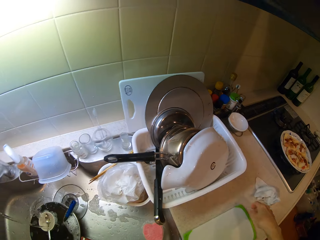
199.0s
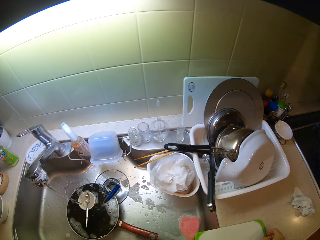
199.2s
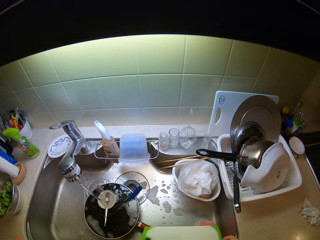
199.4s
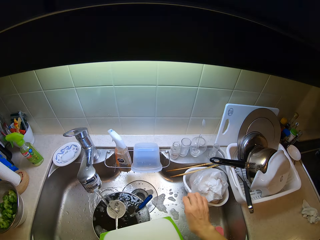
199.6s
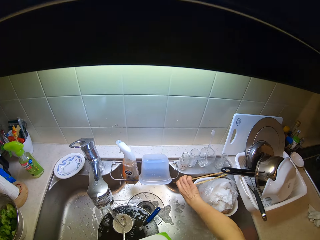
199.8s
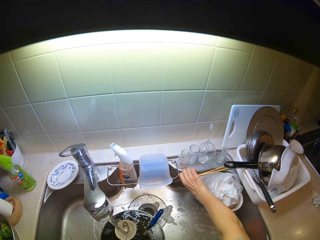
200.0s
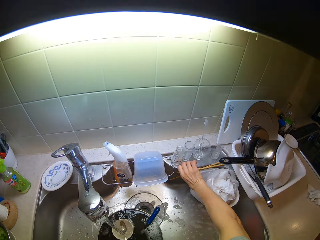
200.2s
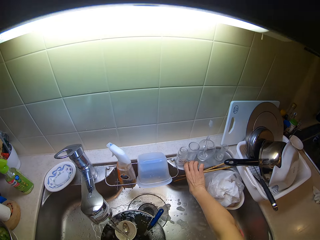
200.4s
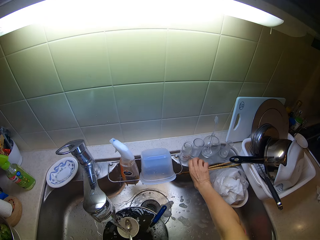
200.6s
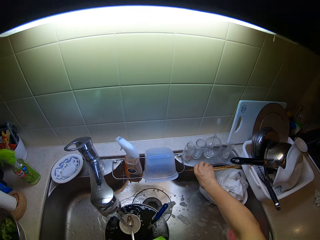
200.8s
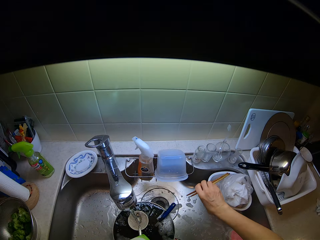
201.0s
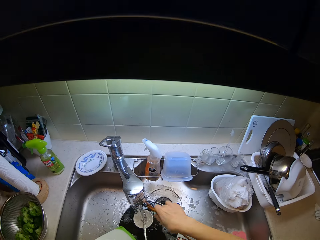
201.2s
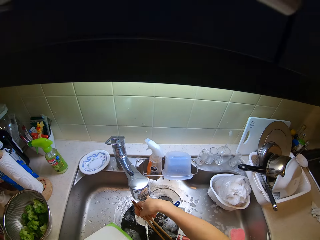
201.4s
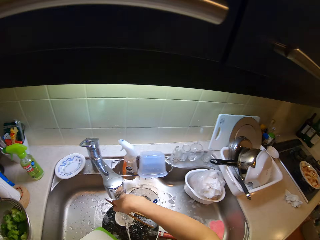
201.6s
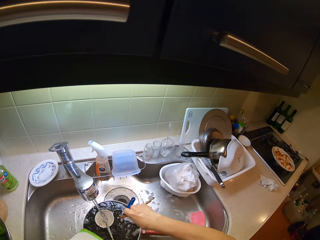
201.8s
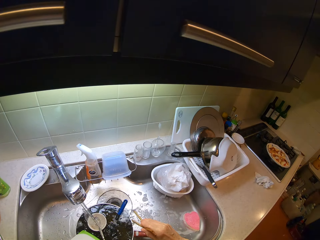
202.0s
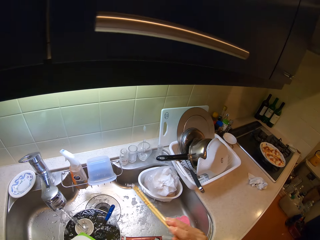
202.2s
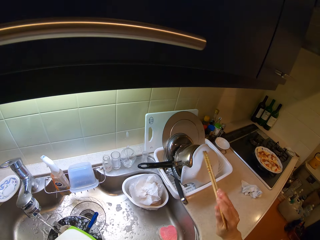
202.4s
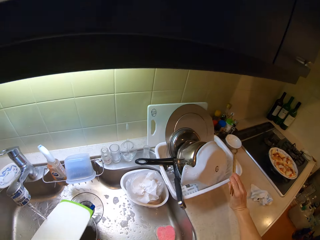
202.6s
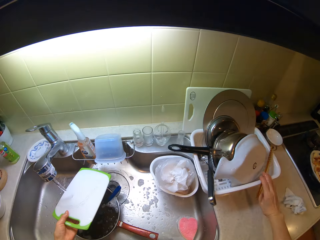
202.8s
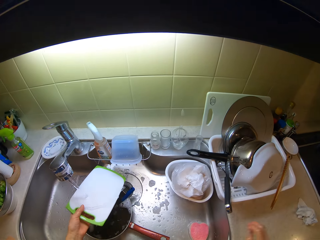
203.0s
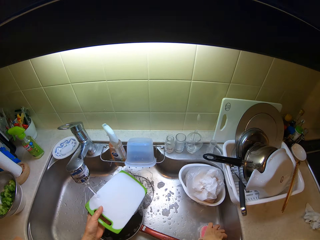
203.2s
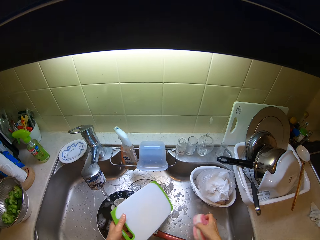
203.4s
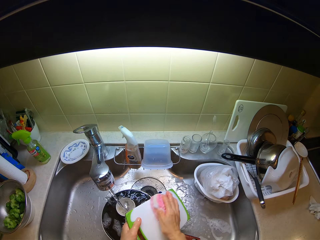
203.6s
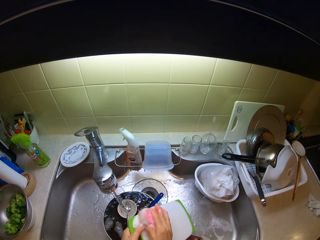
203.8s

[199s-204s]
The camera wearer picks up a chopstick from the table with his right hand. He washes the chopsticks in the wash basin. He drops the chopstick on the tray on the table. He picks up a chopping board. He washes a plate in the wash basin with his hands. He picks up a dish sponge.

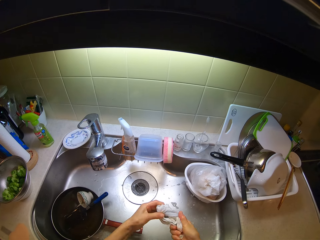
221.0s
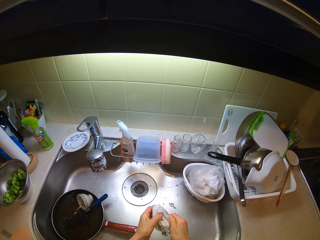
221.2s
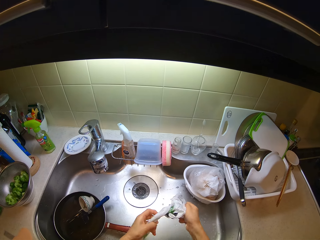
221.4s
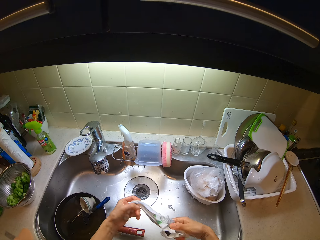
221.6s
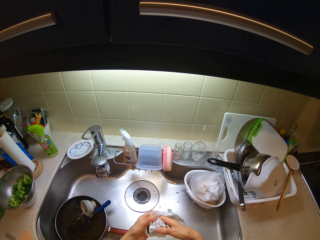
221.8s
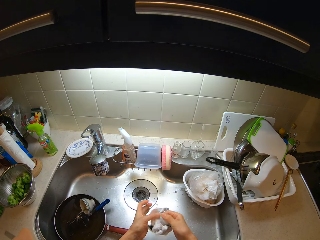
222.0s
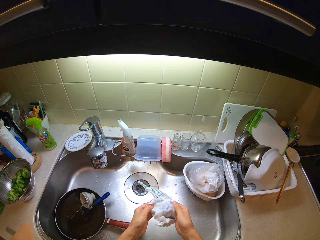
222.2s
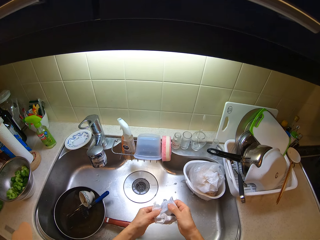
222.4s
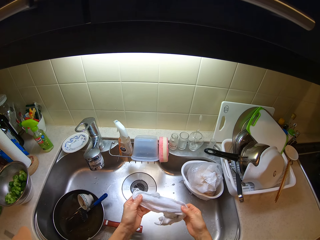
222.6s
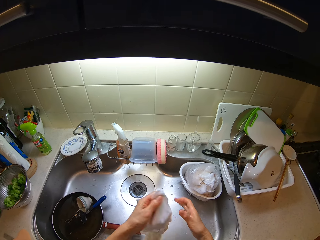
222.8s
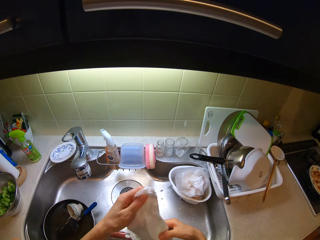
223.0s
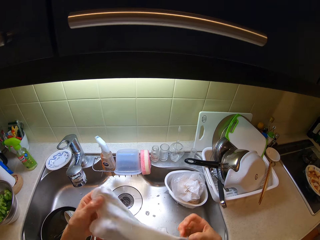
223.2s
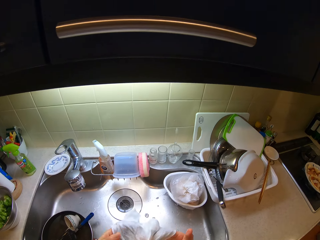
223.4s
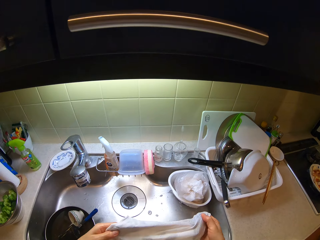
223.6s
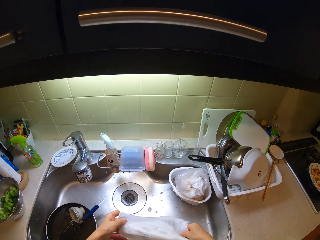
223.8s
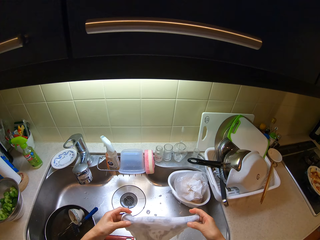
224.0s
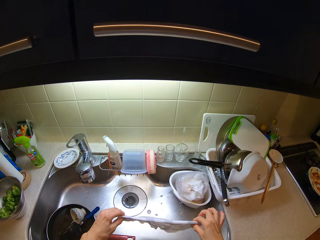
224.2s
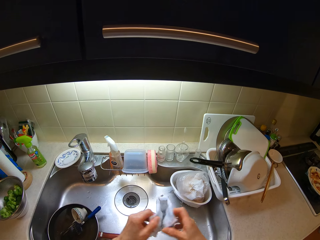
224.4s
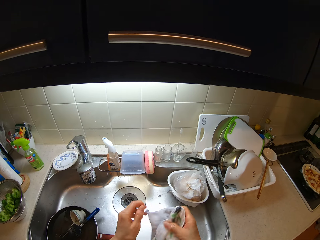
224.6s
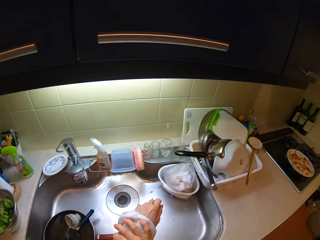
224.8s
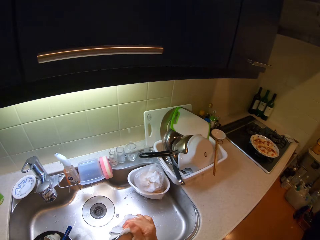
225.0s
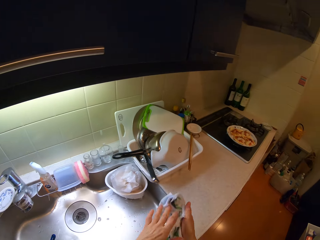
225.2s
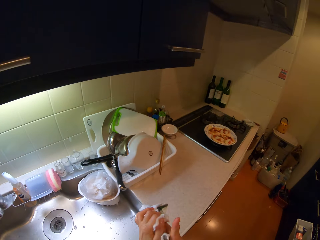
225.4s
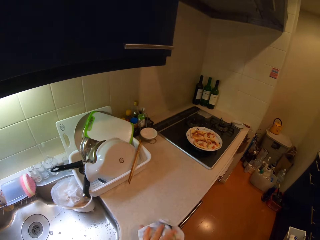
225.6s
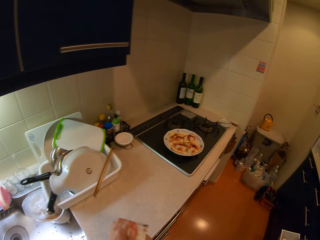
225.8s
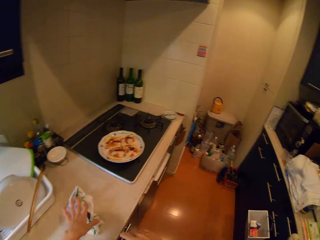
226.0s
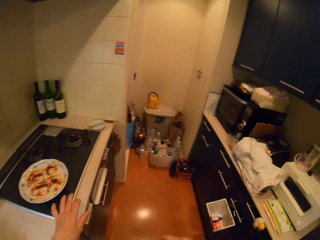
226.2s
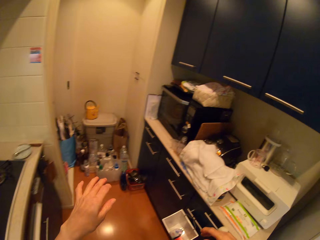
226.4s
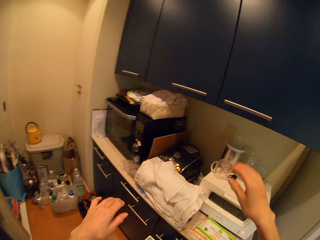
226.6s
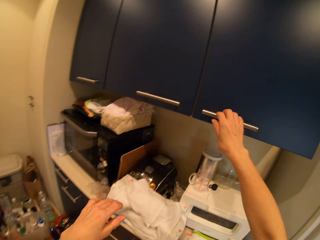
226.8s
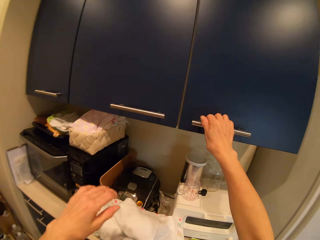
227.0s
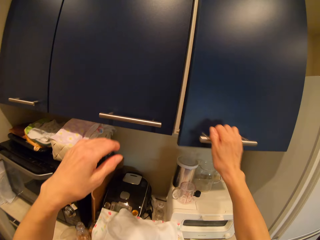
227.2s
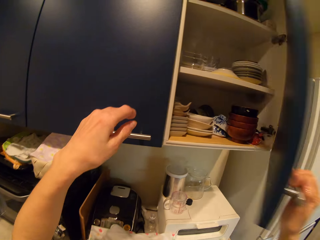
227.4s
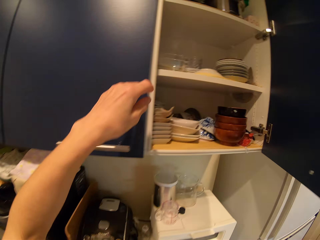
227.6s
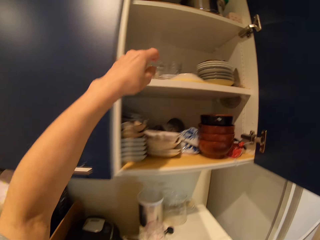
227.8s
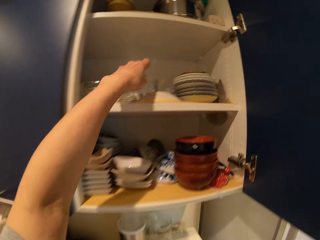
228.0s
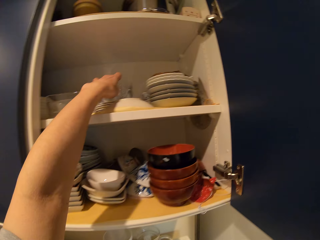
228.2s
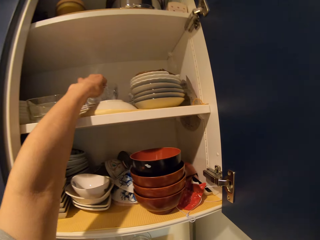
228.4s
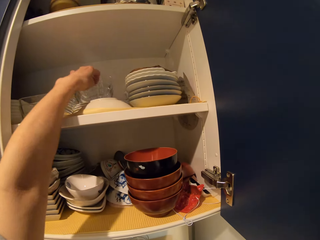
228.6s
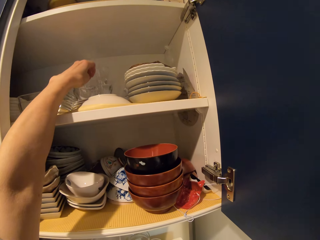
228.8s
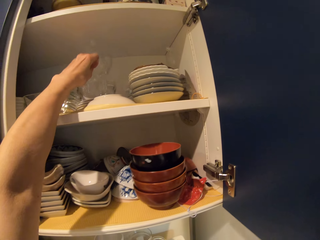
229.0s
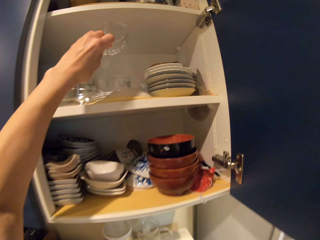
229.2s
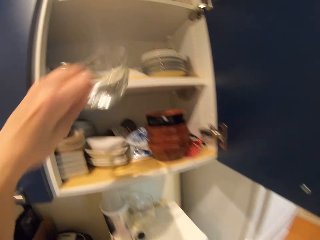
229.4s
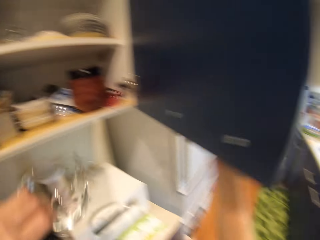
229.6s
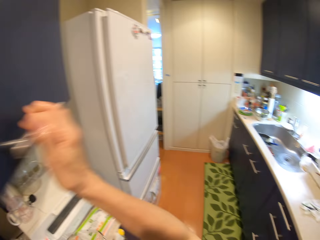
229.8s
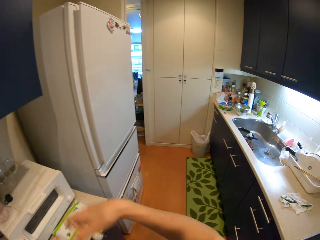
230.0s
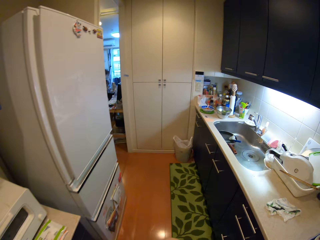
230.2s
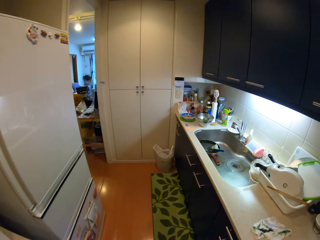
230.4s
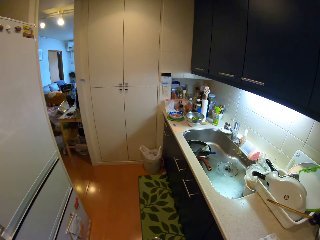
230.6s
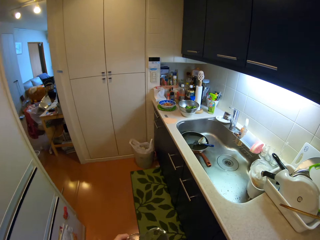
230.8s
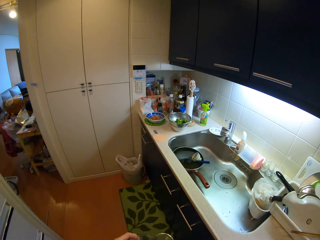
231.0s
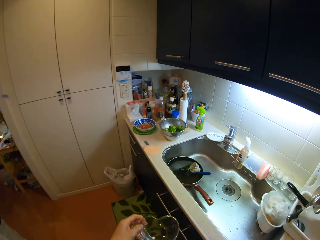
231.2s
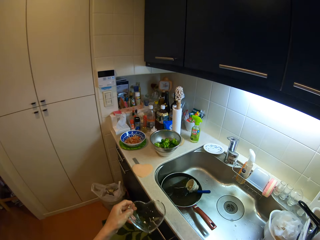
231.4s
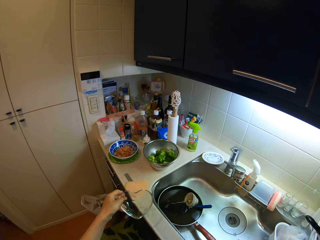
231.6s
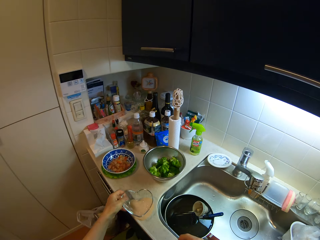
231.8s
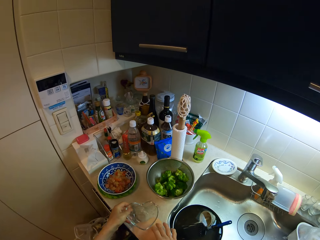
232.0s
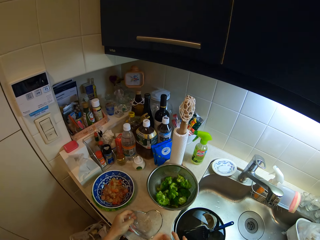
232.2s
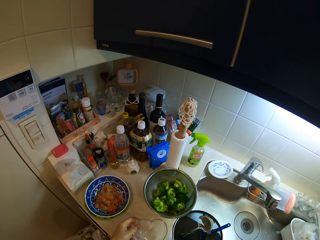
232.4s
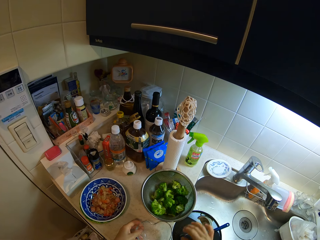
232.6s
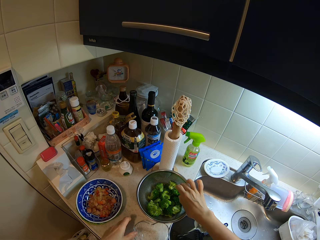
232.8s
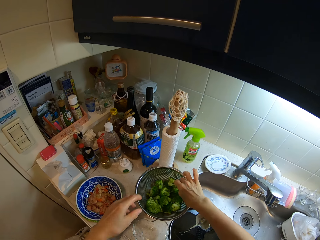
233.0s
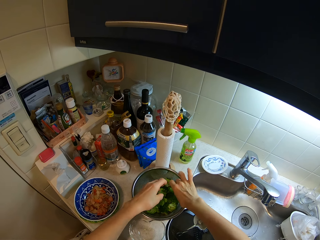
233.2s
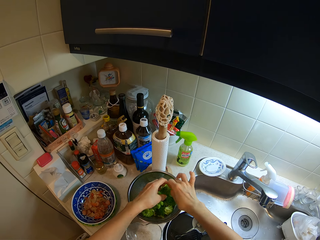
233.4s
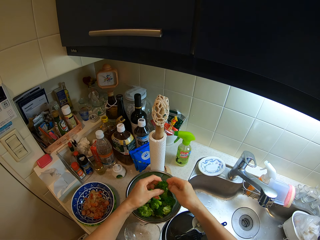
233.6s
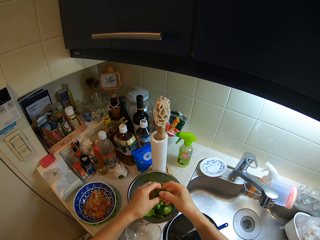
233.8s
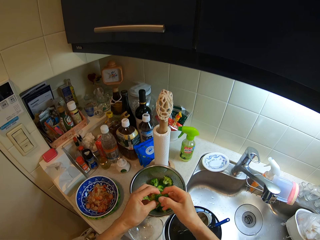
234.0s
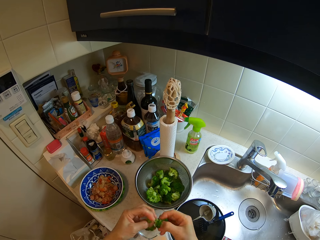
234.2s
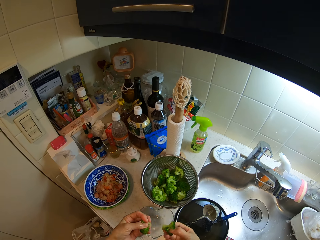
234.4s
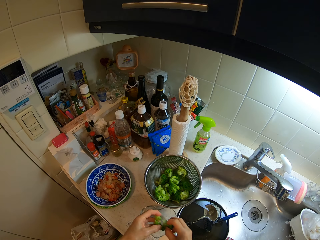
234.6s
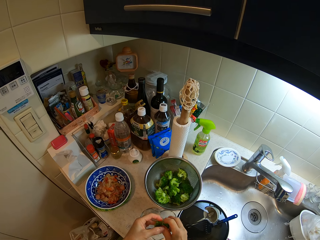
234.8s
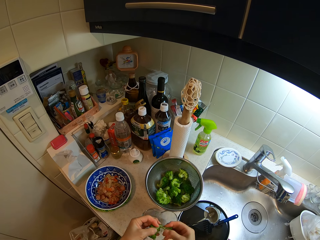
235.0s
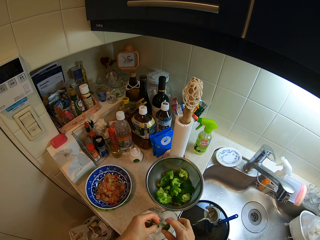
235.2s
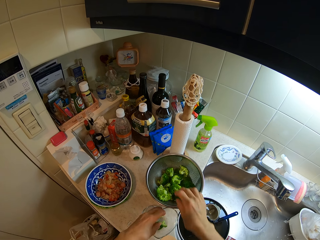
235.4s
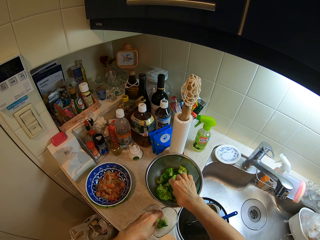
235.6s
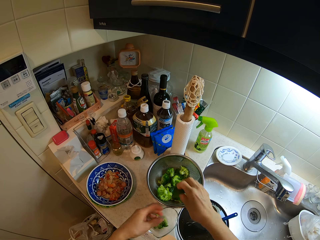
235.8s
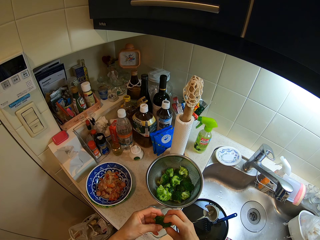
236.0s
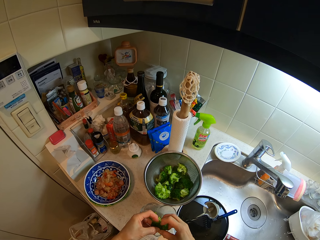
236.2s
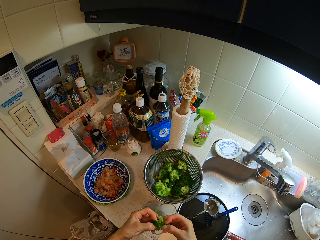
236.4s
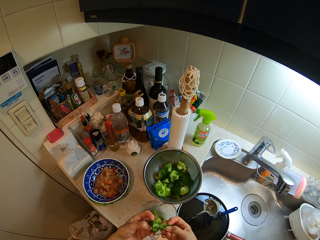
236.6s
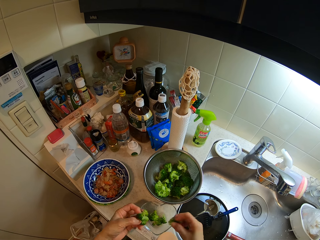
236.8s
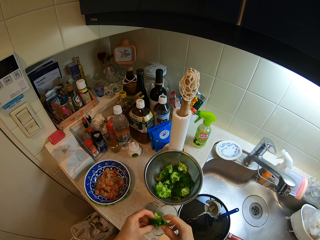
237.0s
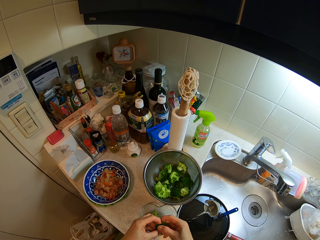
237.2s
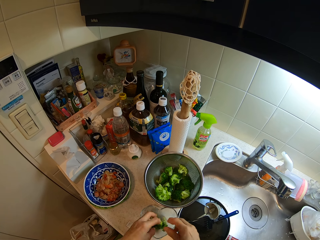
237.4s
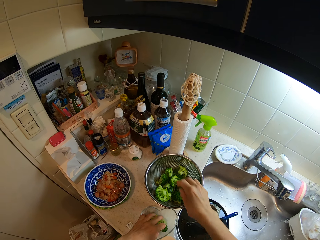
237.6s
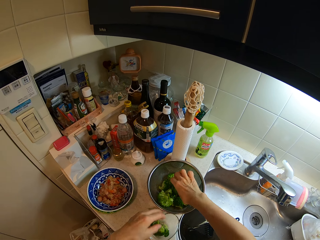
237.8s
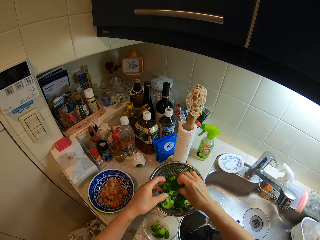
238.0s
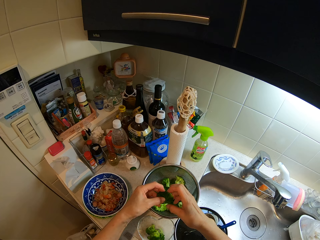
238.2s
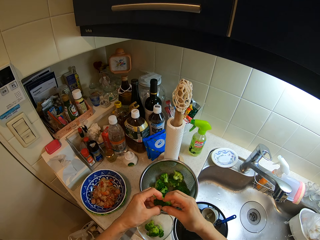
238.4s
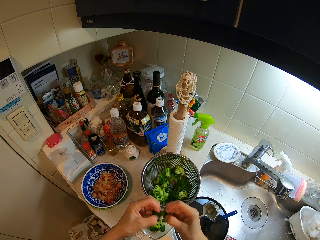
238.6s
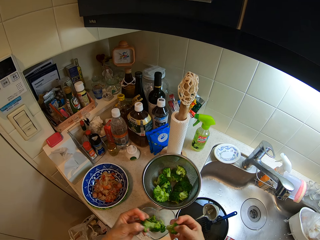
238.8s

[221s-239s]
The camera wearer unfolds a kitchen towel or cloth. He folds the cloth with his hands. He cleans his hands with the cloth. He moves around the kitchen. He drops the cloth on the table with his left hand. He opens a cabinet with his right hand. He picks up a glass jar from the cabinet with his left hand. He closes the cabinet with his right hand. He walks towards the sink. He places the glass jar on the table with his left hand. He picks up green pepper or broccoli from the sieve bowl with his right hand. He handles the green pepper with both hands. He drops the green pepper in the glass jar. He picks up the green pepper from the sieve bowl with his right hand. He drops the green pepper in the glass jar. He picks up the green pepper from the sieve bowl with his right hand. He handles the green pepper with both hands.
